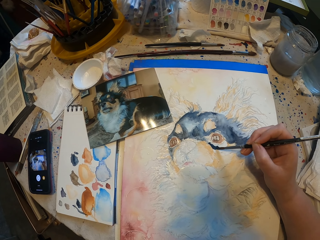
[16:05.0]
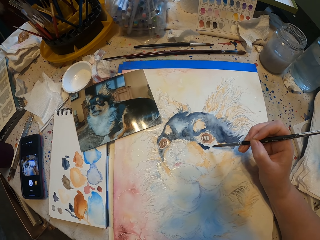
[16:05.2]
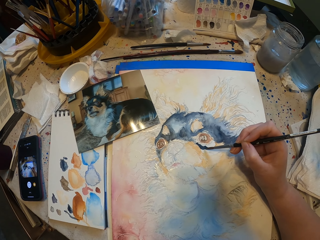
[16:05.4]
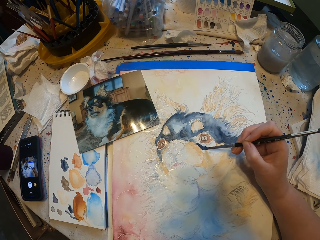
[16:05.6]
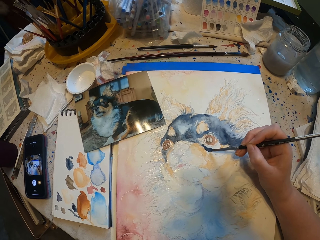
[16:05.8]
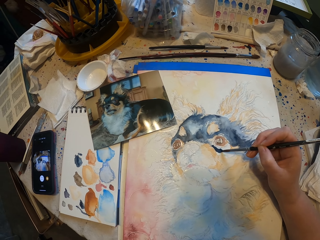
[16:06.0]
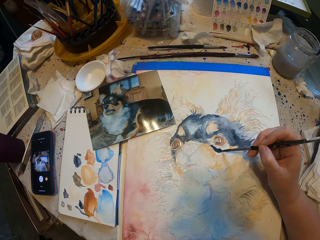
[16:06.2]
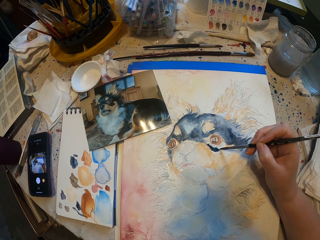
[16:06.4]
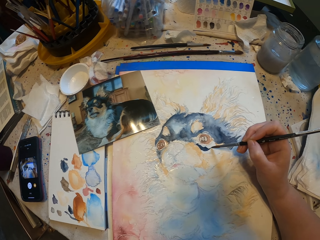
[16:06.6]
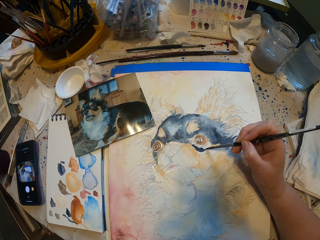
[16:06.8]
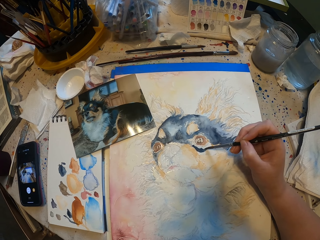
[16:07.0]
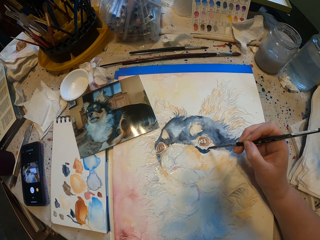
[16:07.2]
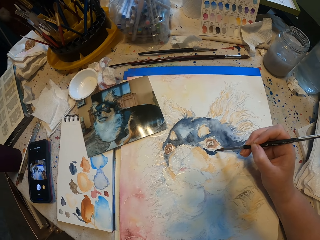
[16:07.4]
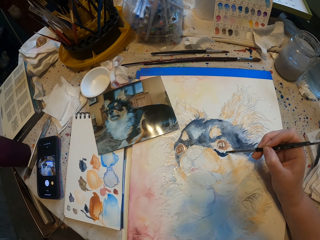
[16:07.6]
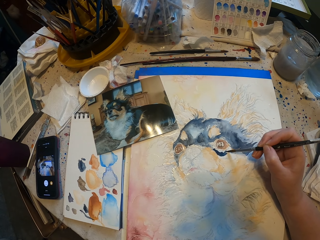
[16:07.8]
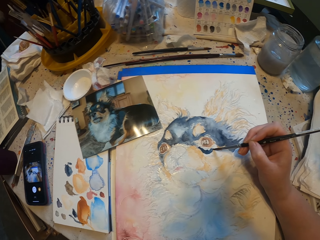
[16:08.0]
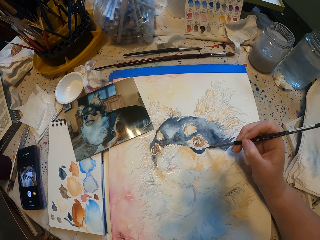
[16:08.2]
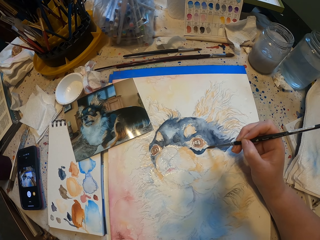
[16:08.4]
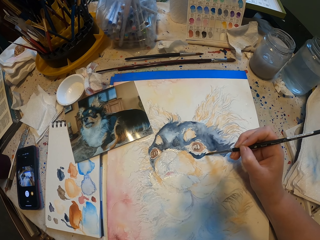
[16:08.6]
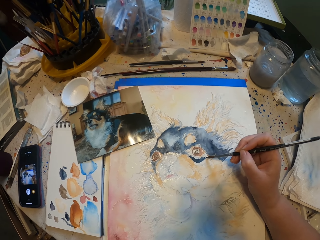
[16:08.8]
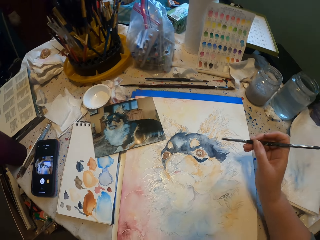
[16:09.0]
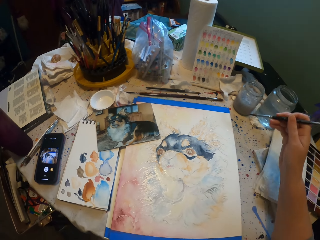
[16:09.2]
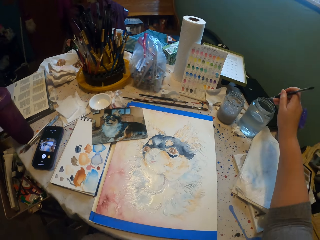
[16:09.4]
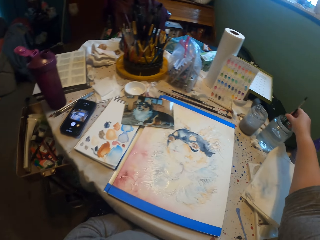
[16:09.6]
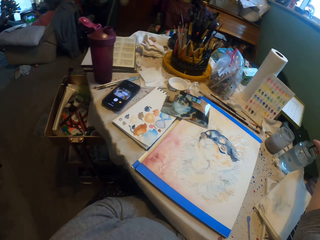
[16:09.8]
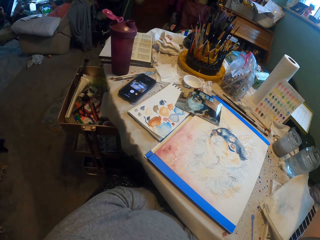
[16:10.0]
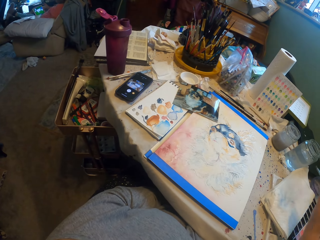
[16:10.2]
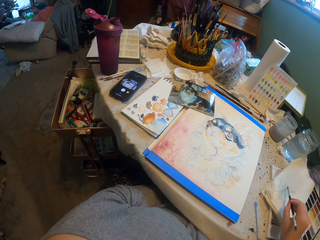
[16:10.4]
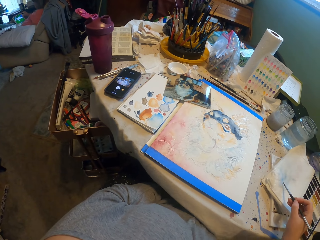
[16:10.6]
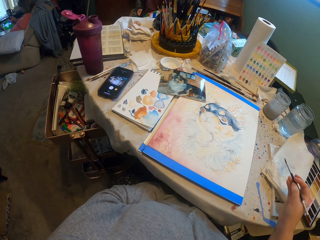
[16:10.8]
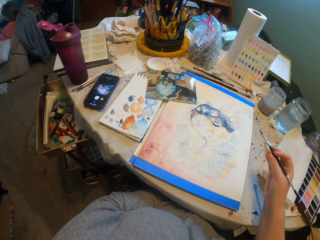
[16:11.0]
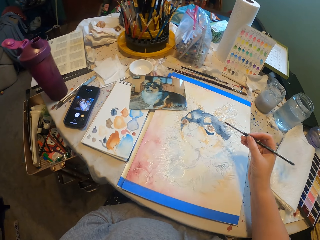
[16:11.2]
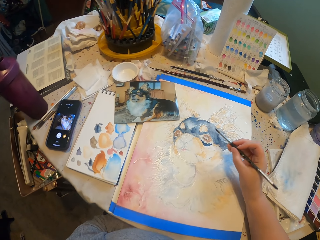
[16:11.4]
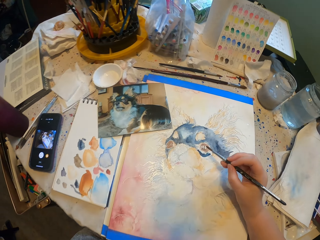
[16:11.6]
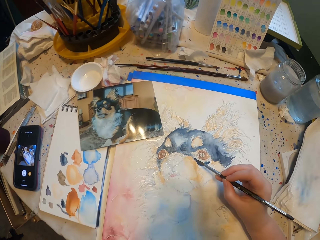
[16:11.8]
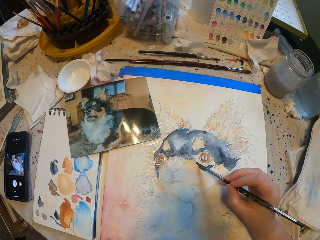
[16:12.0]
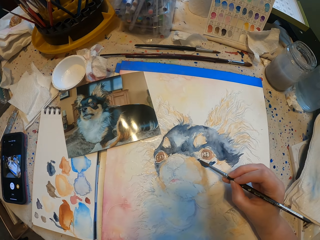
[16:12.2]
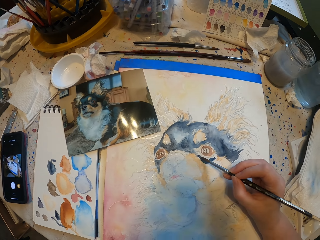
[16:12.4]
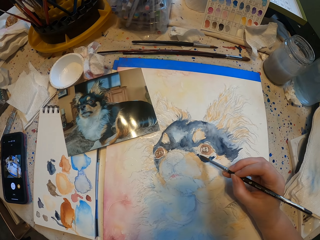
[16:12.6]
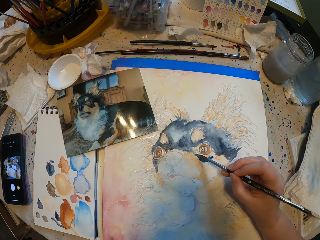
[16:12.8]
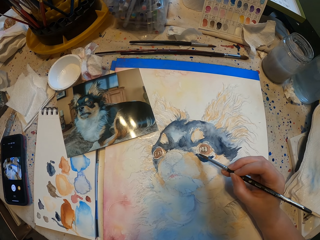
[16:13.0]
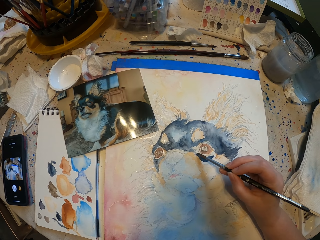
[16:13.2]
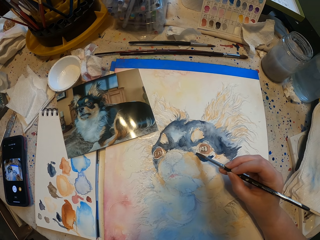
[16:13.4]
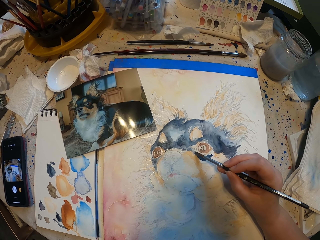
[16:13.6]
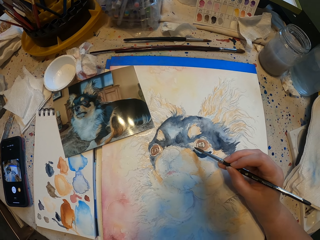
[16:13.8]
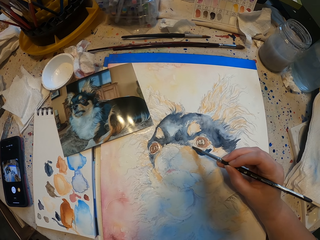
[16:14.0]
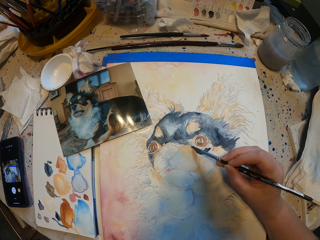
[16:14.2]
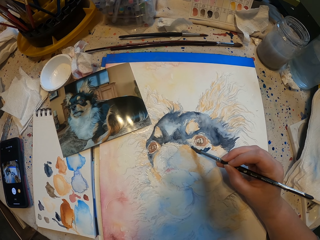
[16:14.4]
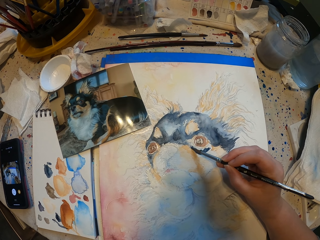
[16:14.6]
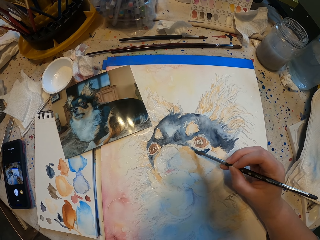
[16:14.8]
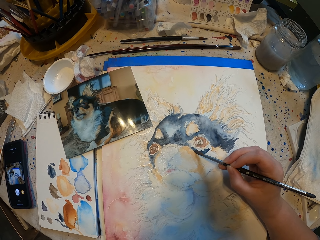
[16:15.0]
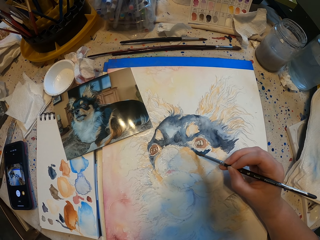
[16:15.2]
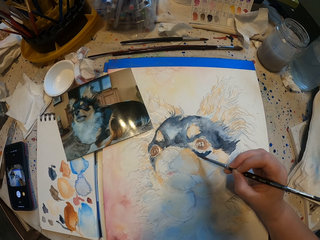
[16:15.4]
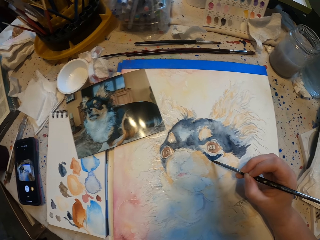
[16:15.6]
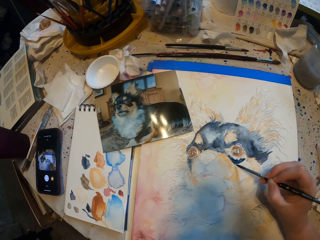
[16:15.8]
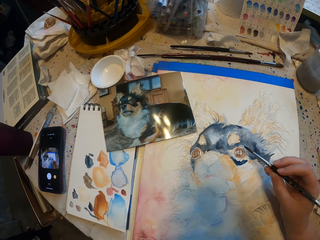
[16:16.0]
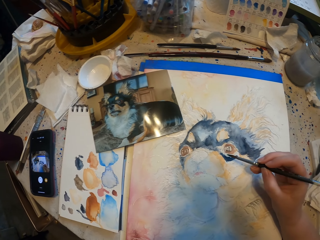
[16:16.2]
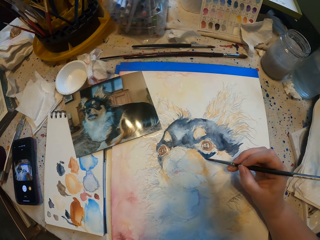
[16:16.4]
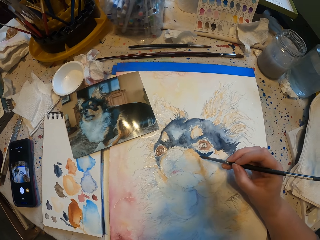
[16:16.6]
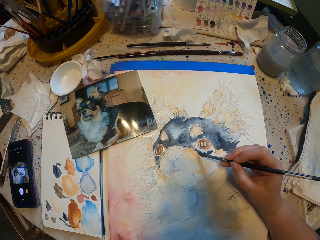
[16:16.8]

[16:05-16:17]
The camera wearer dips the painting brush in the water. They wipe the painting brush on the paper. They paint a picture on the paper.

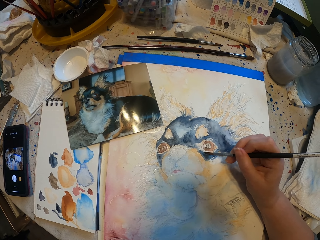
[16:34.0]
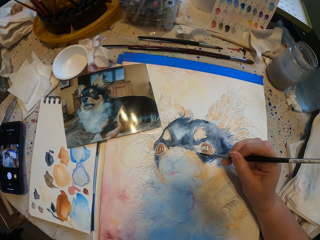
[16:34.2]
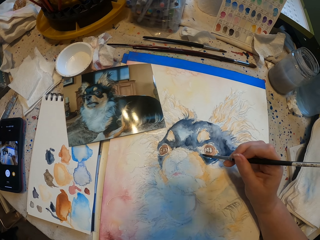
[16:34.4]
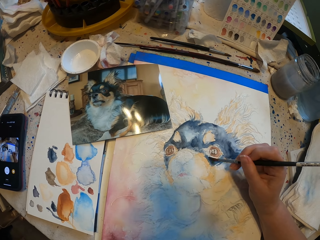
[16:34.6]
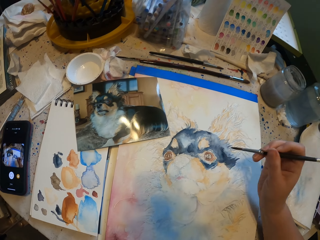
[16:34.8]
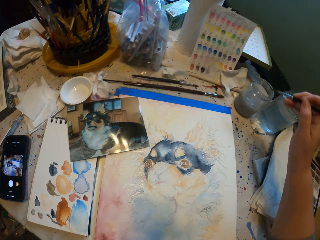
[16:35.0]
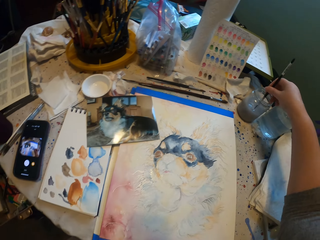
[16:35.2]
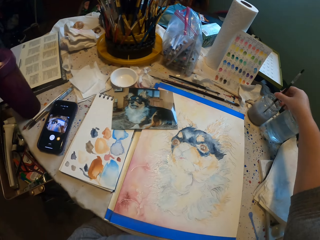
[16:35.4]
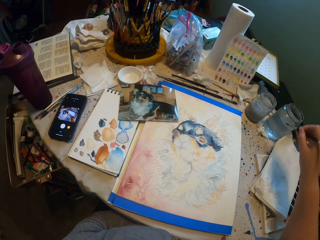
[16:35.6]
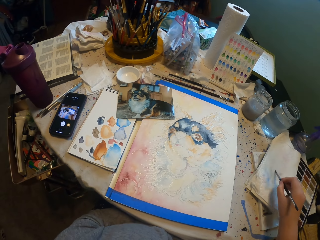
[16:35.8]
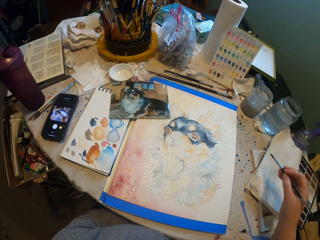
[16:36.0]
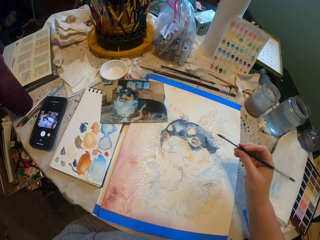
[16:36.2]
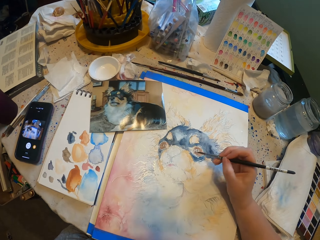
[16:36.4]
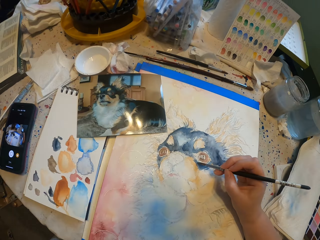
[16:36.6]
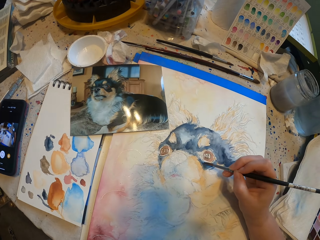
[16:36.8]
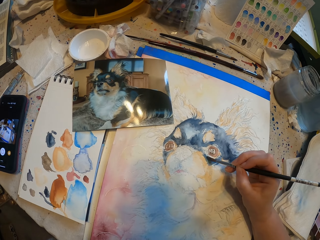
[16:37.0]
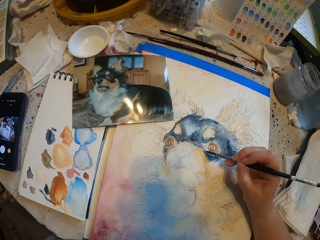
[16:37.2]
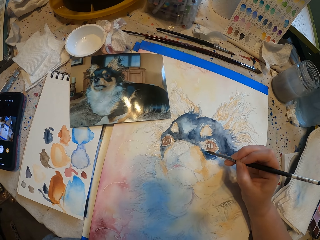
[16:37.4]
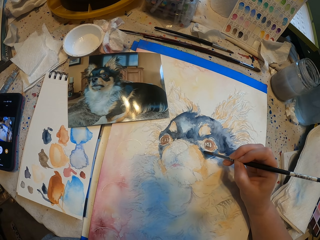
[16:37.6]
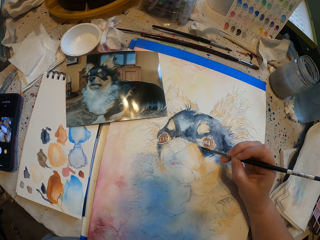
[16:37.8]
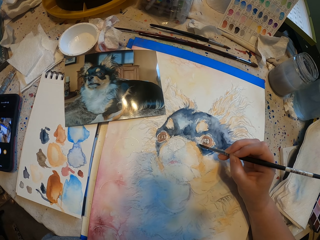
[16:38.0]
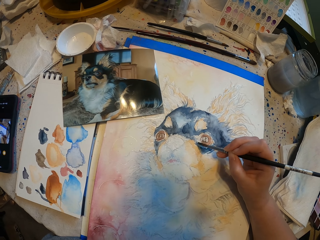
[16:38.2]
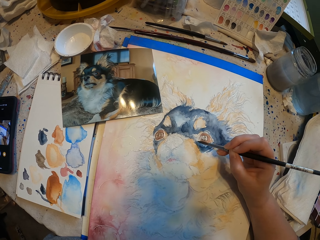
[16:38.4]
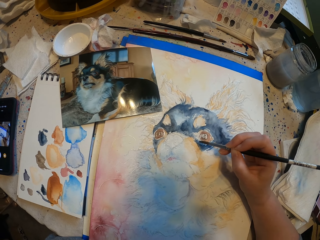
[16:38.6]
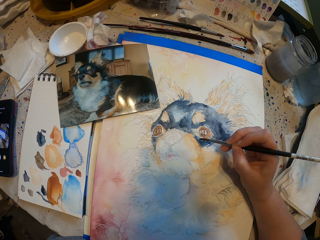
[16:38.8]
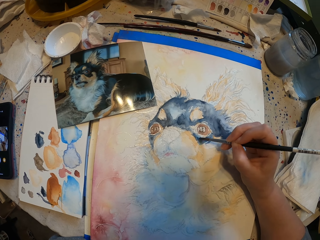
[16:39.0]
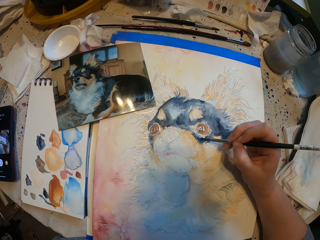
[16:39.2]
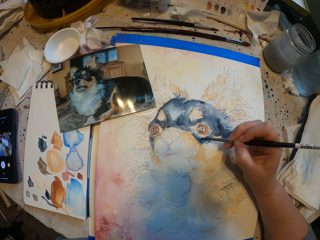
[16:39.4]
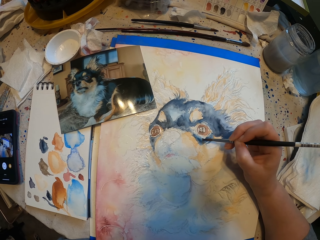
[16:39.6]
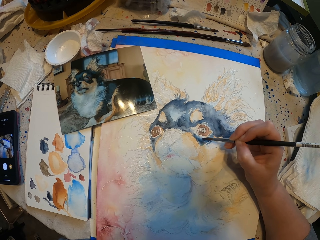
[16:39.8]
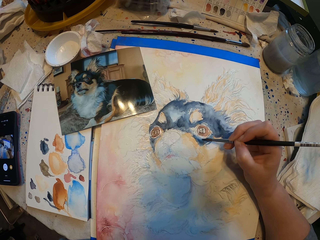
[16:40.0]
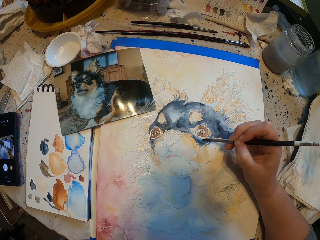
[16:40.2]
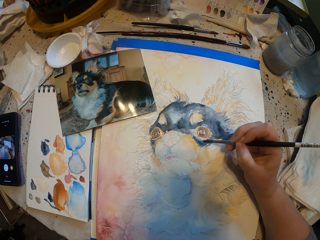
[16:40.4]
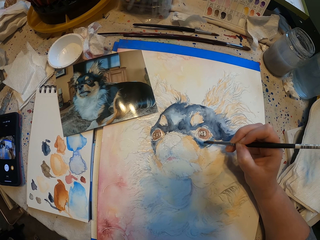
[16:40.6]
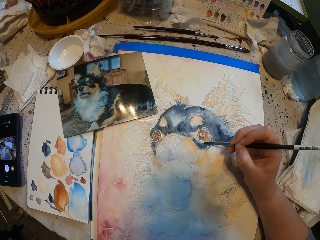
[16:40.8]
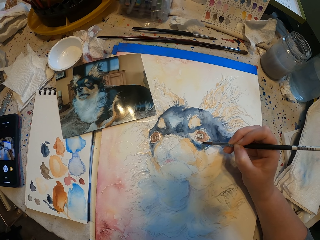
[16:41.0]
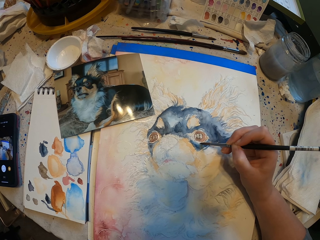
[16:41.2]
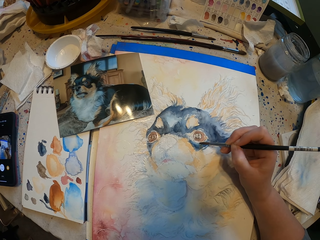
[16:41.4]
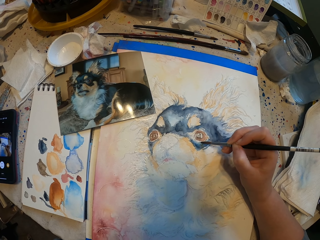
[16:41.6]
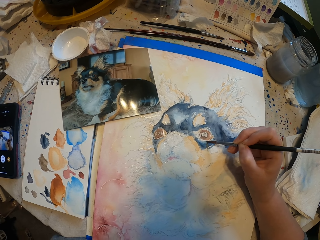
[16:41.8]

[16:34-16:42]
The camera wearer dips the painting brush in the water. They wipe the painting brush on the paper. They paint a picture on the paper.

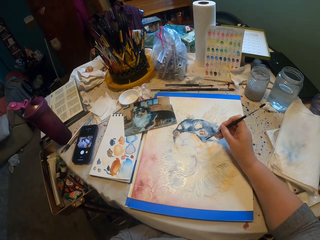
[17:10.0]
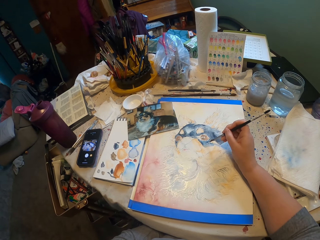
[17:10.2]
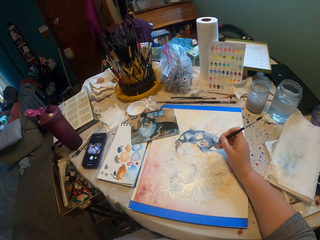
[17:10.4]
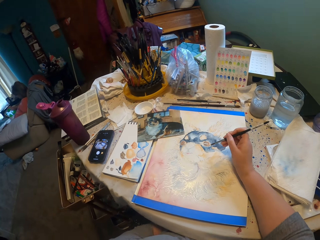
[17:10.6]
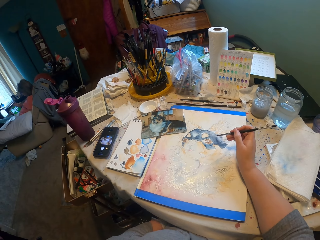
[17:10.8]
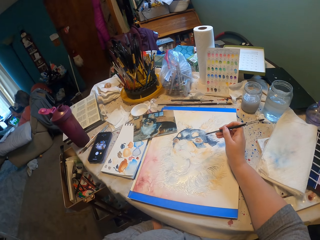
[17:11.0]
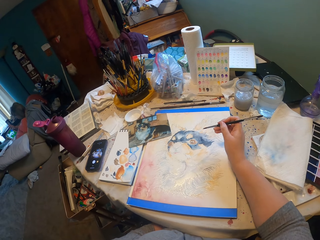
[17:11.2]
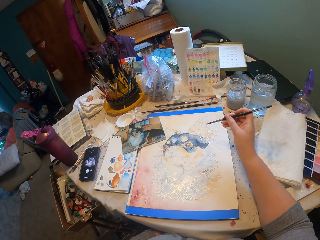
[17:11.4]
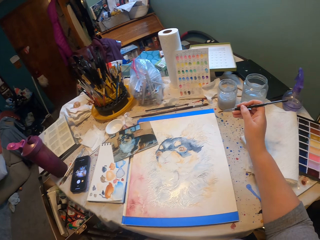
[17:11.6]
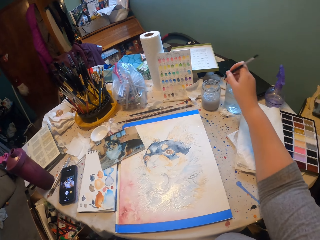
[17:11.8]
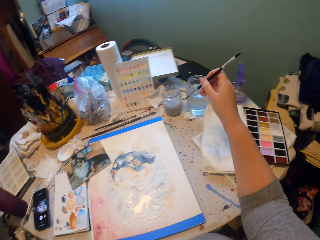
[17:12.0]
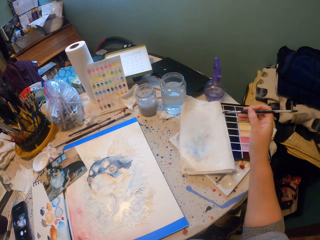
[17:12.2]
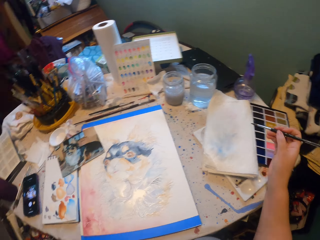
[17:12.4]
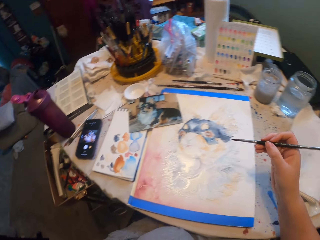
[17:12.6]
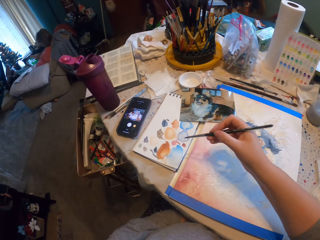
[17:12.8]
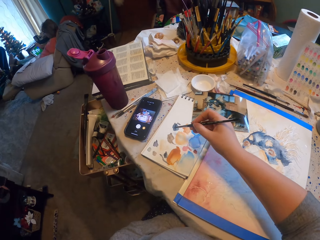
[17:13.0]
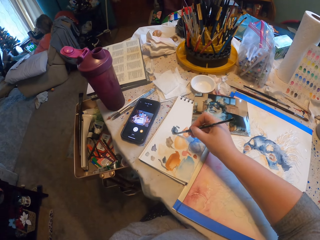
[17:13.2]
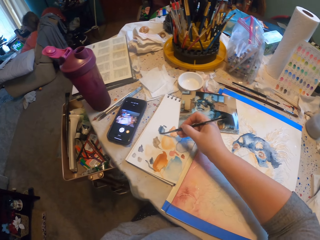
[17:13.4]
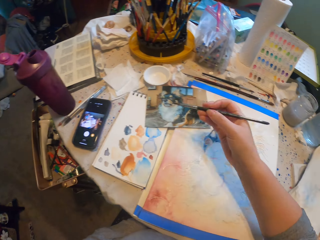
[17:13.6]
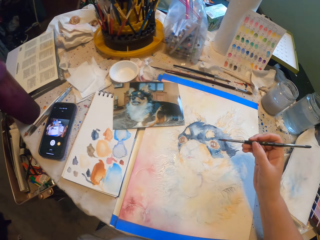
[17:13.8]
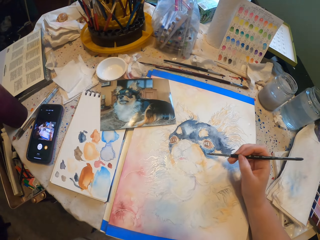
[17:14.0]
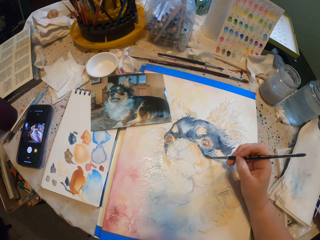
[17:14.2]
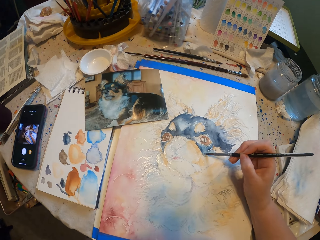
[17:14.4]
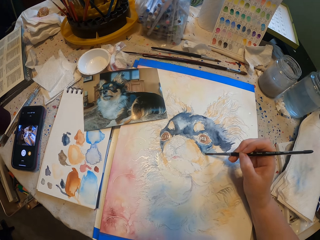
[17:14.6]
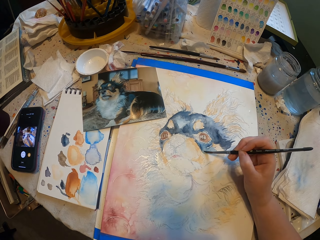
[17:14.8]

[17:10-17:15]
The camera wearer dips the painting brush in the water. They wipe the painting brush on the paper. They paint a picture on the paper.
